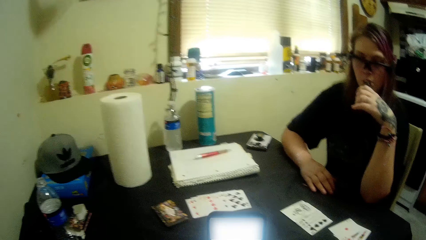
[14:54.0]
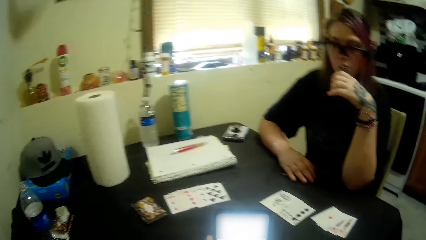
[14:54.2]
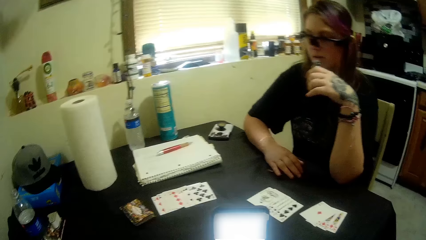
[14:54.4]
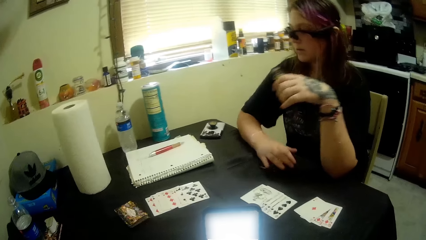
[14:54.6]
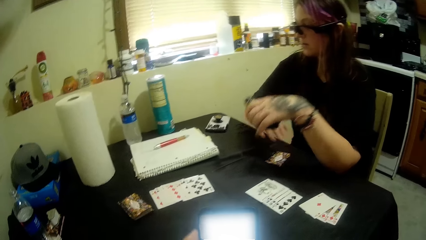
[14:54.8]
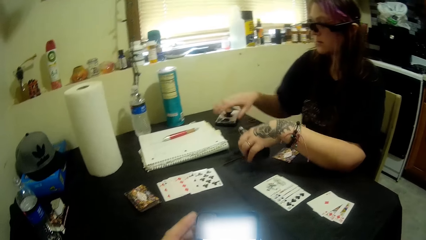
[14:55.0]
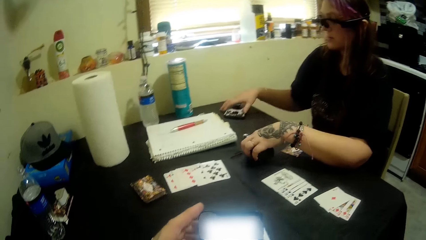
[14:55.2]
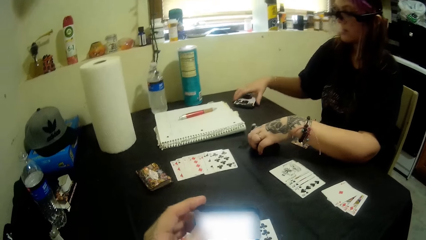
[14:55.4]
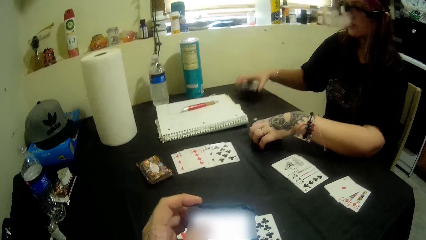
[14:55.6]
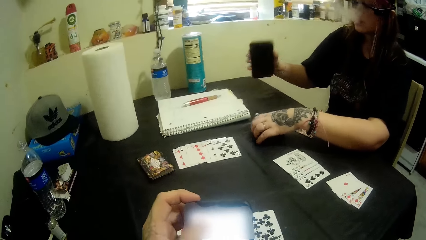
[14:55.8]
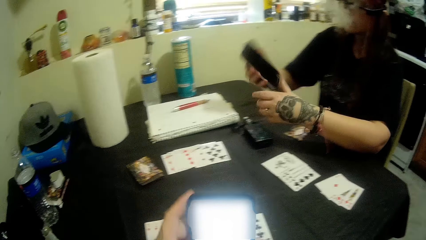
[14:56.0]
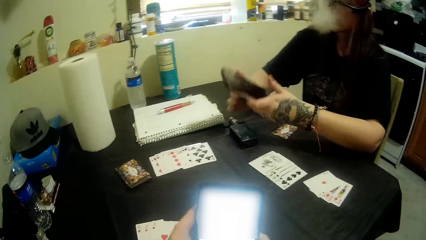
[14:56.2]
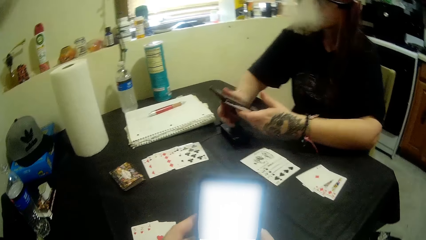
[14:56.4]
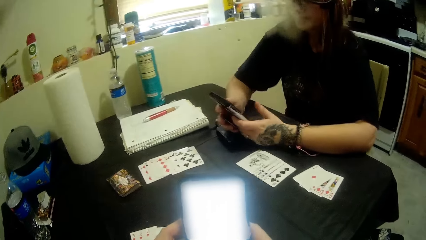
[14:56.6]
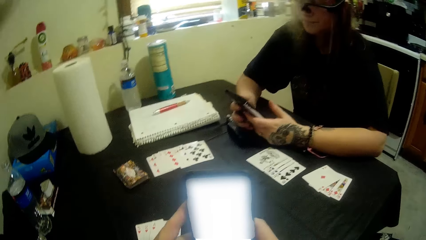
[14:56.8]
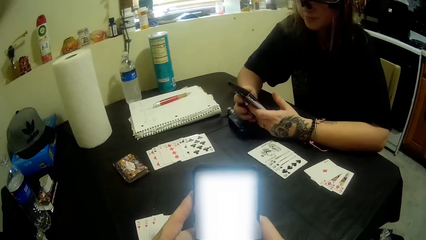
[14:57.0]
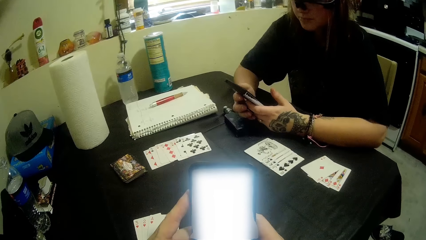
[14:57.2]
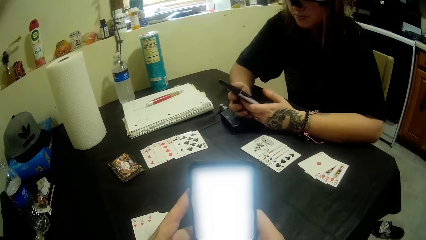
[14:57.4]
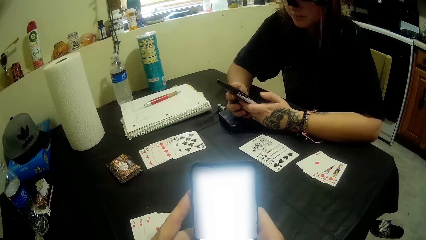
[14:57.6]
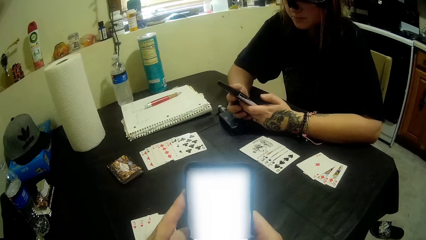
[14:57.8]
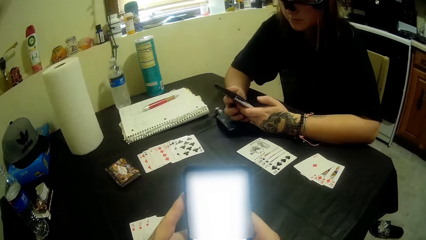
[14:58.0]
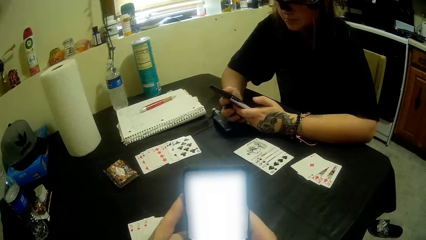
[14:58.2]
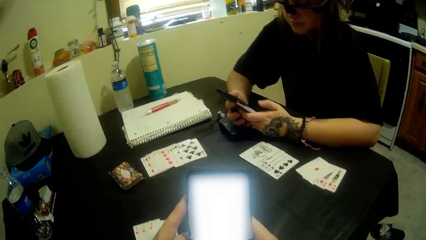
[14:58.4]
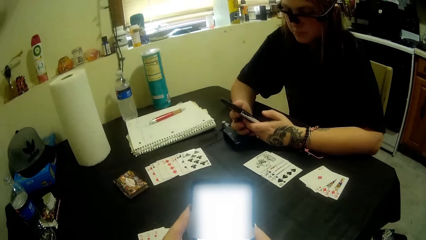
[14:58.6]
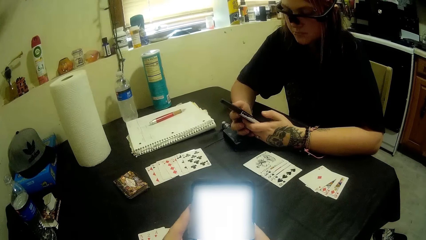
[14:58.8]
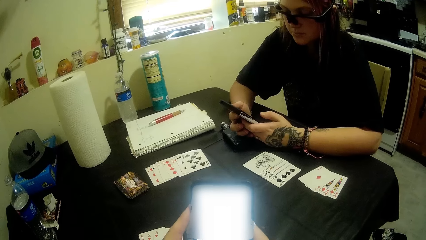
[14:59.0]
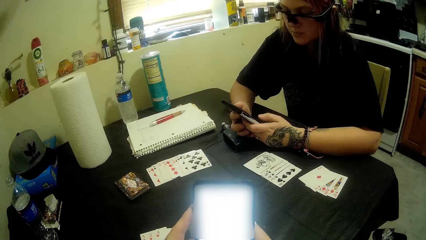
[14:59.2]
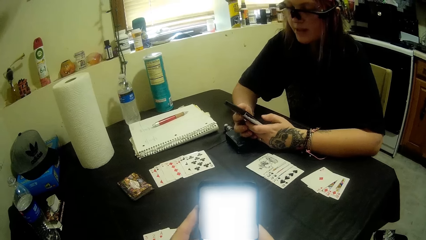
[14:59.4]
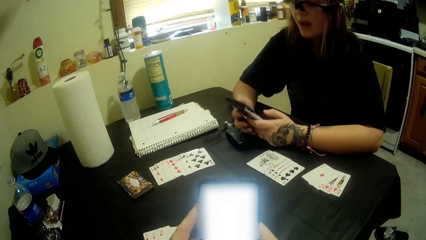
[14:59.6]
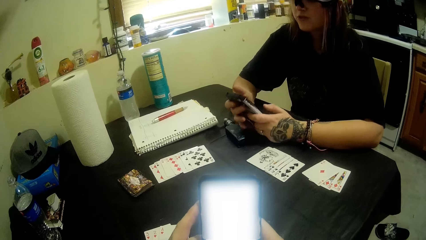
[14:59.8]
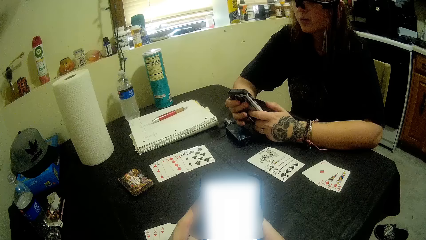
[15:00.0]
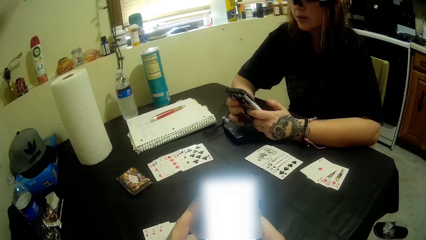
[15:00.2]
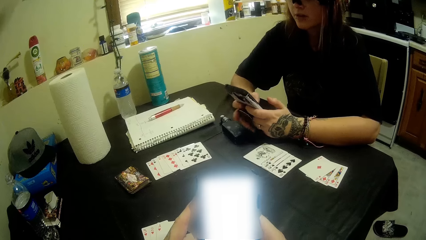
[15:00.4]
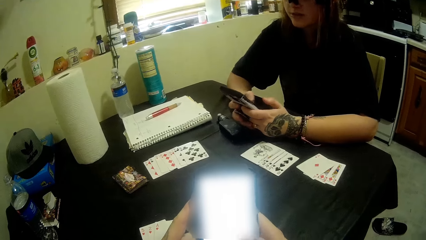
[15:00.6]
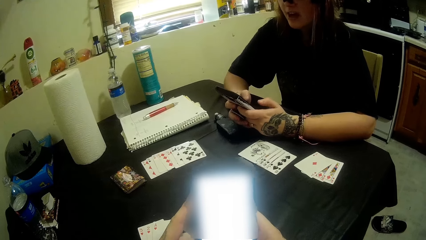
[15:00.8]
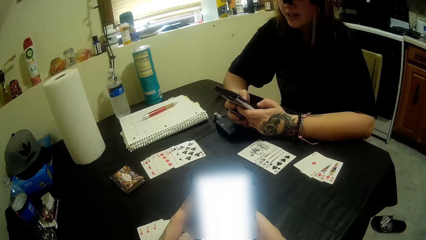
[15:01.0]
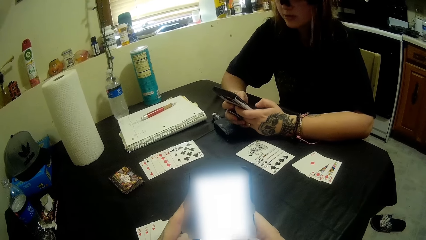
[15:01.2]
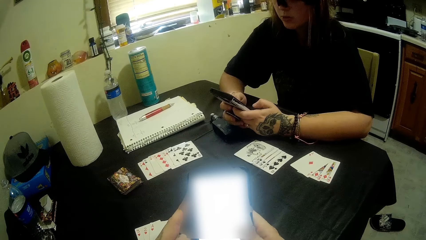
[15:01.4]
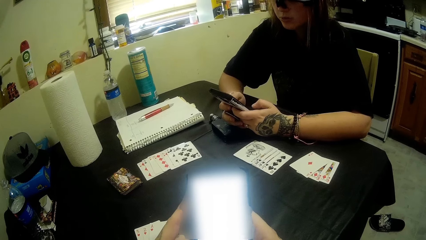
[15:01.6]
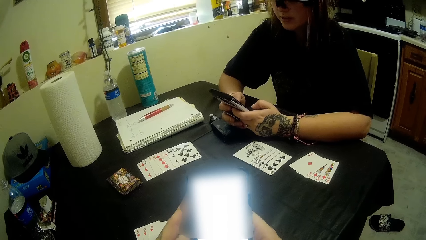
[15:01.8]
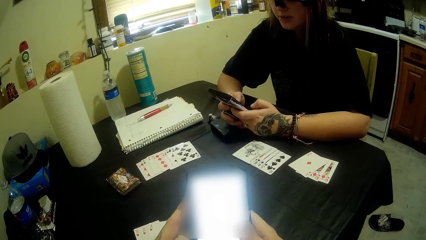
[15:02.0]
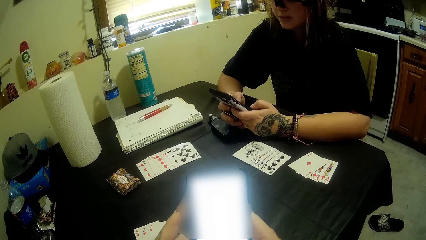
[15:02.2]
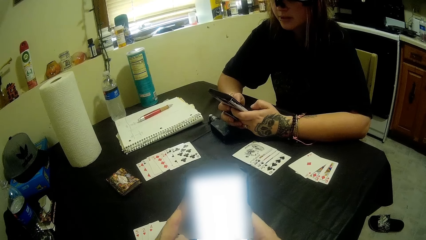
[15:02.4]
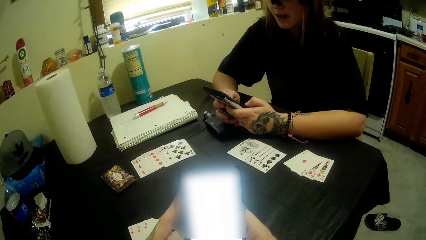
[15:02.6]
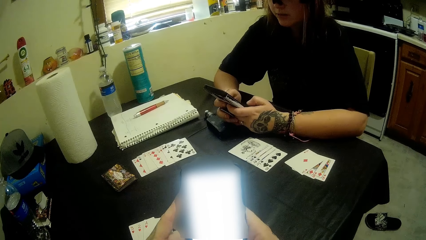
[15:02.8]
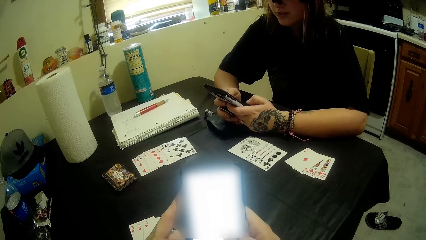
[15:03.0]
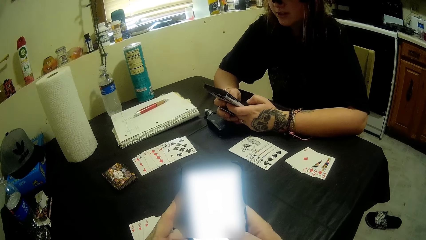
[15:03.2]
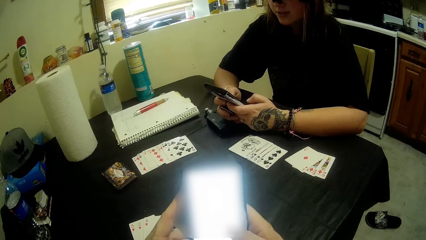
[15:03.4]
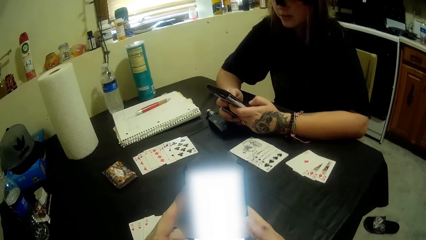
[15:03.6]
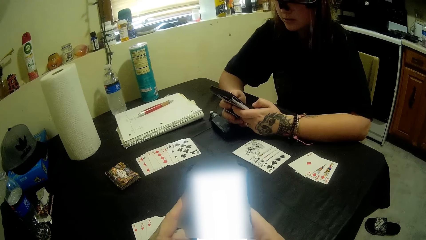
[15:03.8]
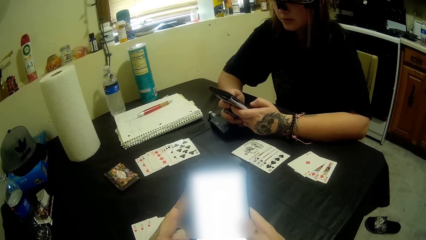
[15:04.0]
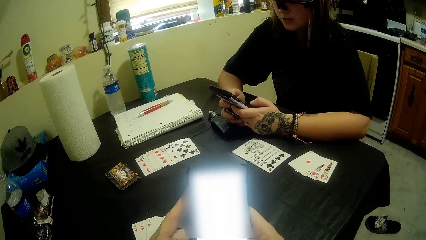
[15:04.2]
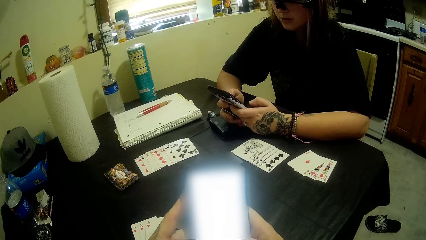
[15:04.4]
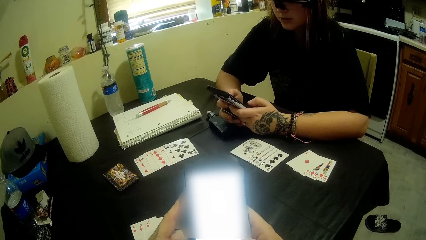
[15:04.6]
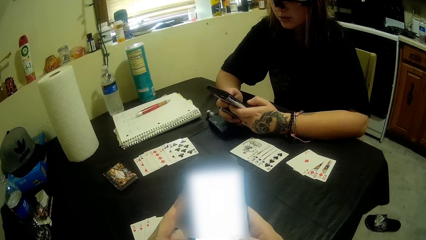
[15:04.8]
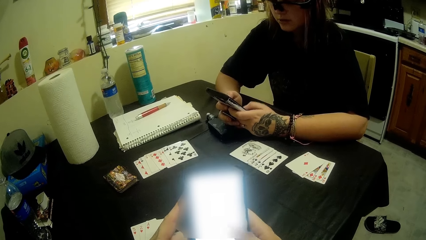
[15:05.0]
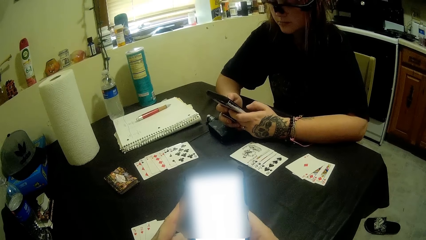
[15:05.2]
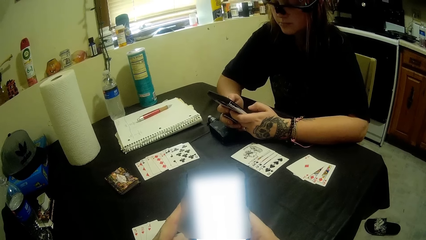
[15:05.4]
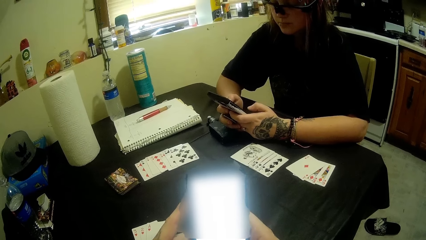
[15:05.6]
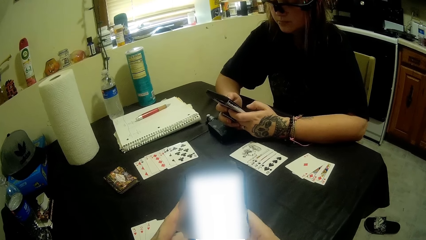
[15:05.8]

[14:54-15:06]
A woman drops the shisha bottle on the table. The woman picks up her phone, chats on the phone and presses up her phone. The camera wearer presses his phone.

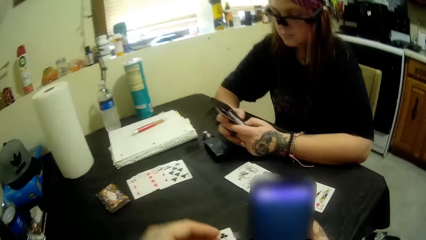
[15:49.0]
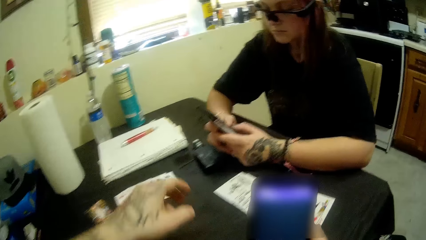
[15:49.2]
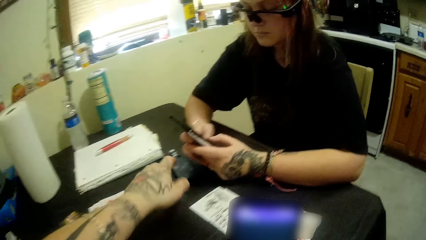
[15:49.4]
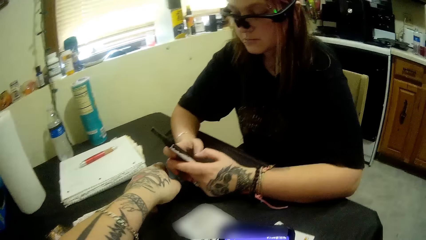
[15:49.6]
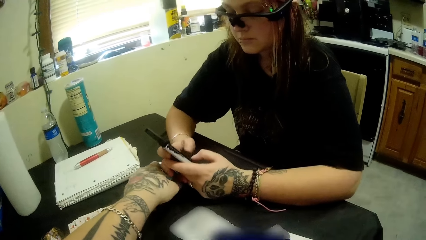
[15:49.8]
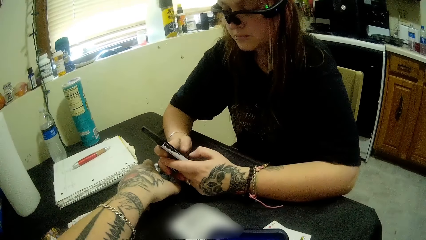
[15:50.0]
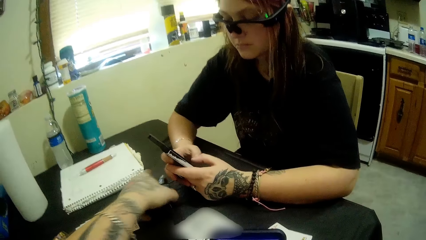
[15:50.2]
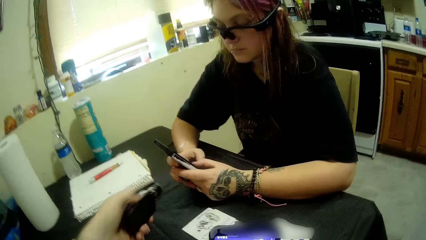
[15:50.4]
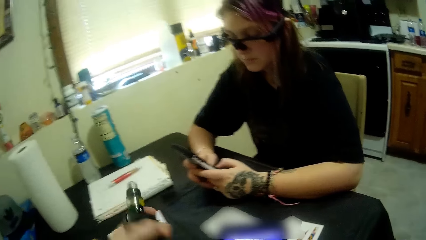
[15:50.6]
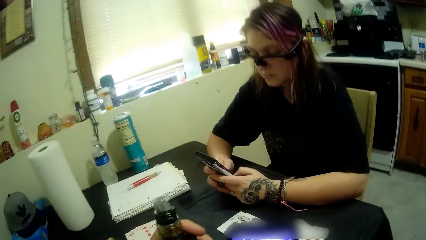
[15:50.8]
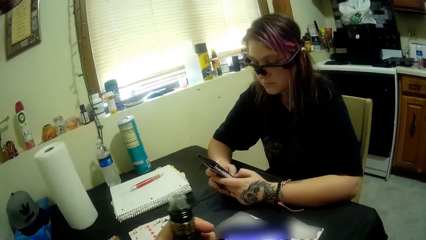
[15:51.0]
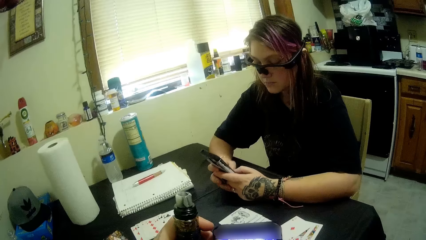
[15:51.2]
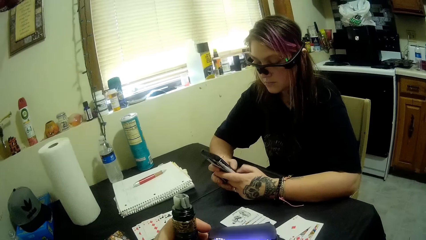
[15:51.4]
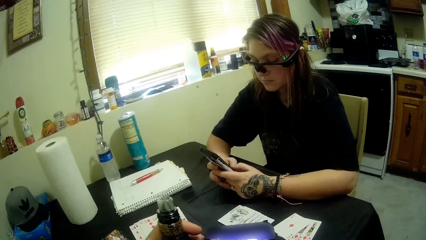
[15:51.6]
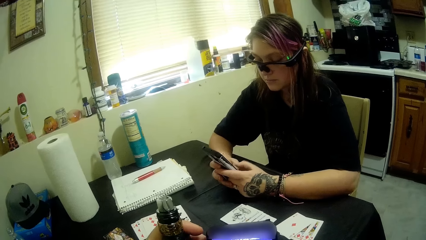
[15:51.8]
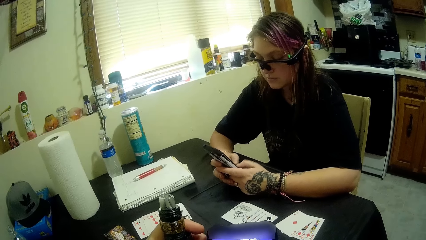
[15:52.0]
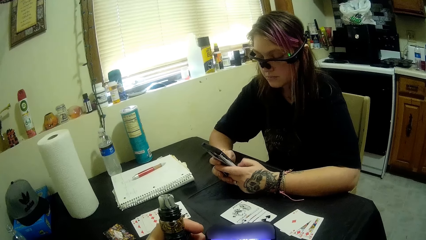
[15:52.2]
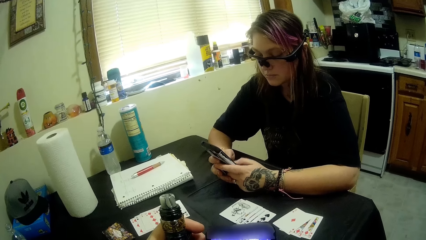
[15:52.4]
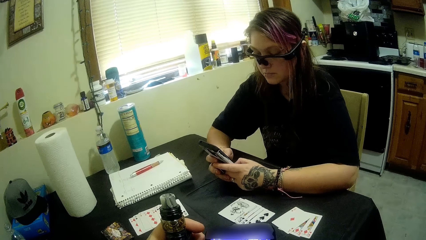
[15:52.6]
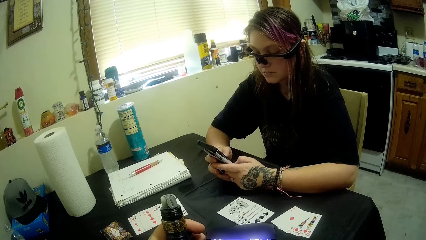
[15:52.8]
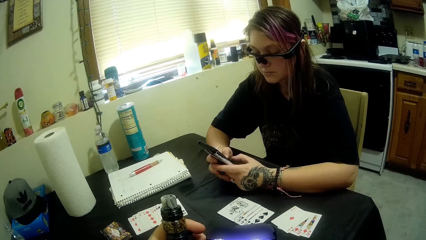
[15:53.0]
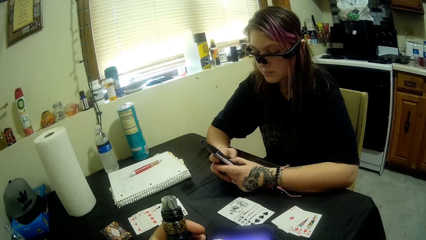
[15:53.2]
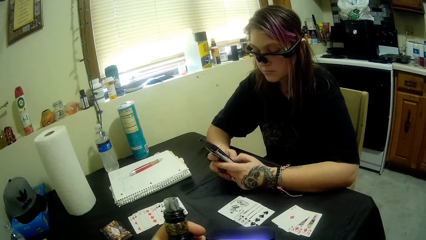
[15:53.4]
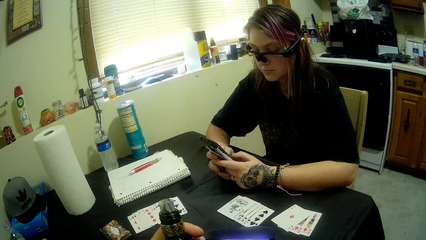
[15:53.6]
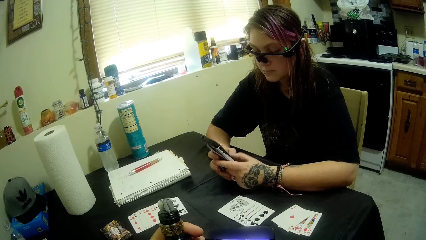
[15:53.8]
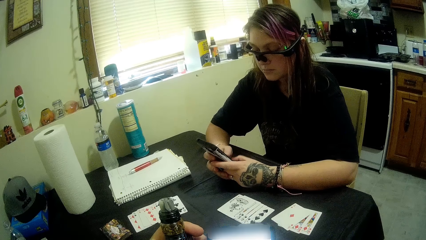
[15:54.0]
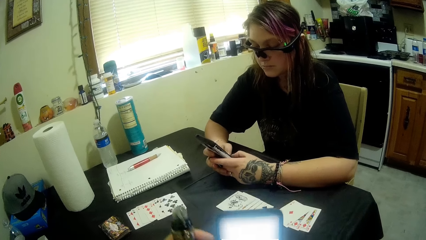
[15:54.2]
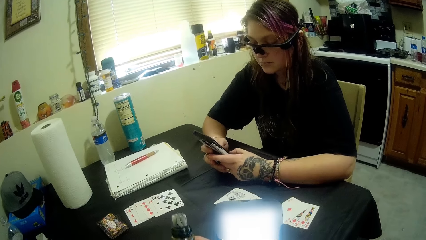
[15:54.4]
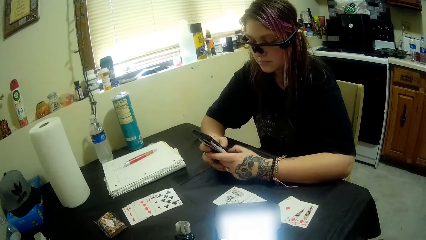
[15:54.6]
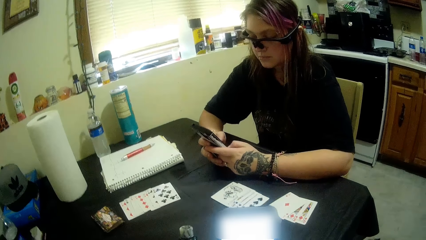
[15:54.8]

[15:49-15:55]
The camera wearer picks up the shisha container on the table. A woman picks up her phone.
